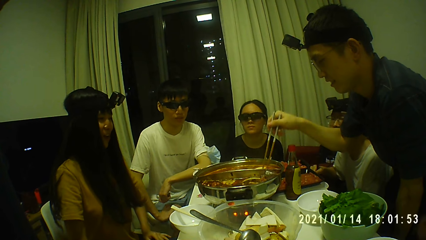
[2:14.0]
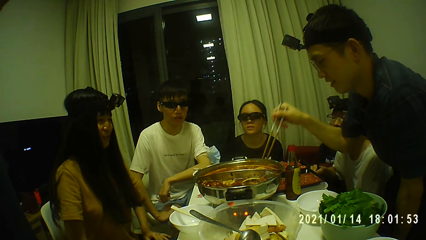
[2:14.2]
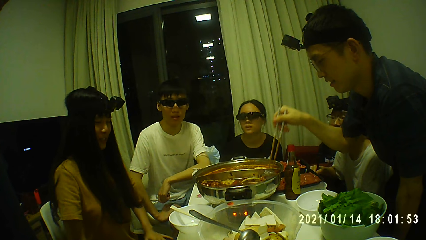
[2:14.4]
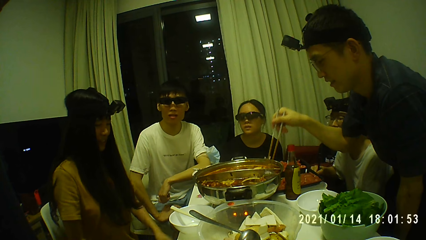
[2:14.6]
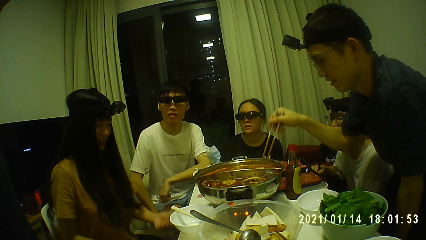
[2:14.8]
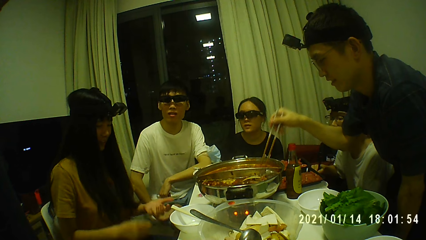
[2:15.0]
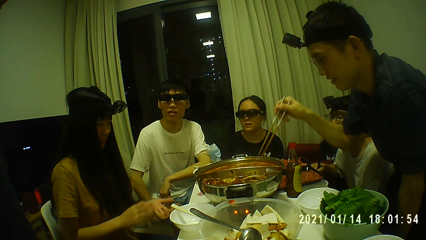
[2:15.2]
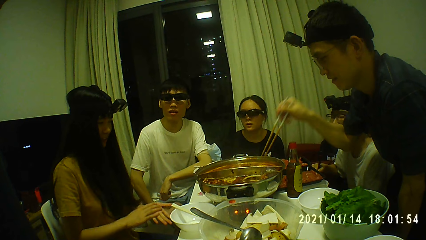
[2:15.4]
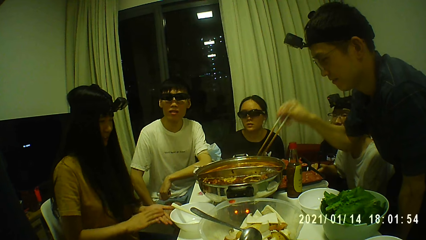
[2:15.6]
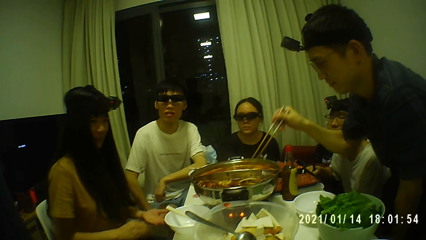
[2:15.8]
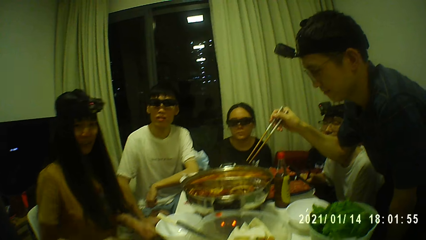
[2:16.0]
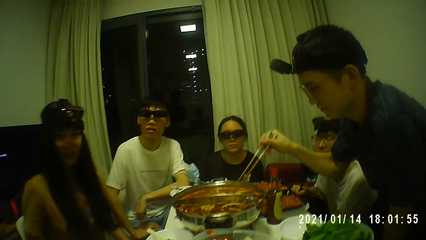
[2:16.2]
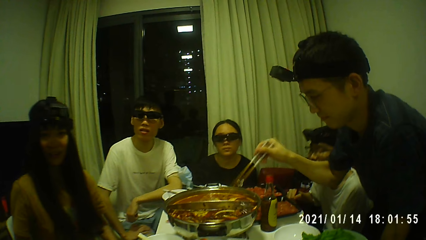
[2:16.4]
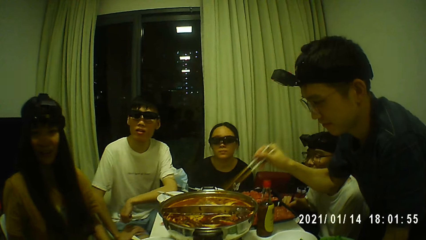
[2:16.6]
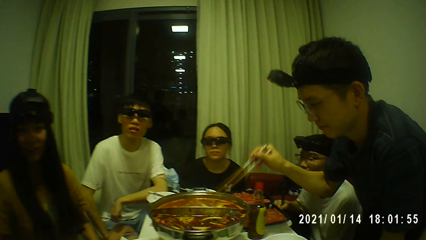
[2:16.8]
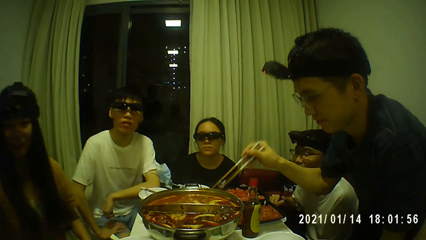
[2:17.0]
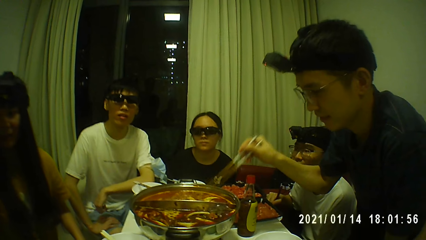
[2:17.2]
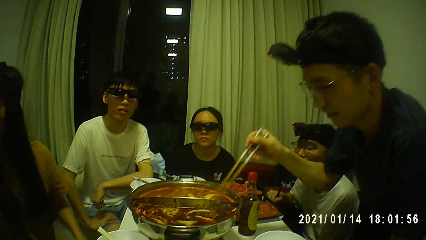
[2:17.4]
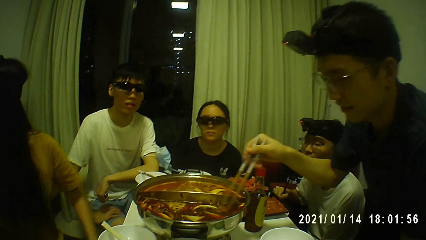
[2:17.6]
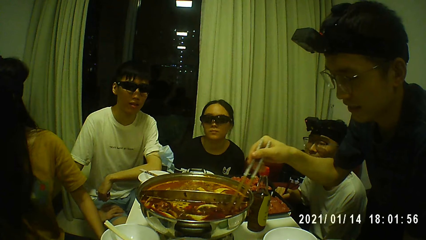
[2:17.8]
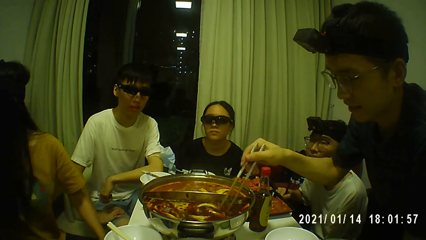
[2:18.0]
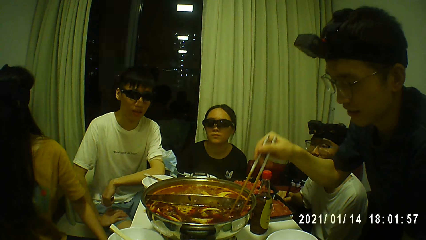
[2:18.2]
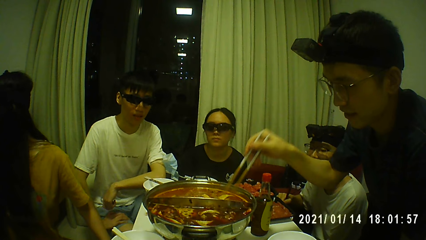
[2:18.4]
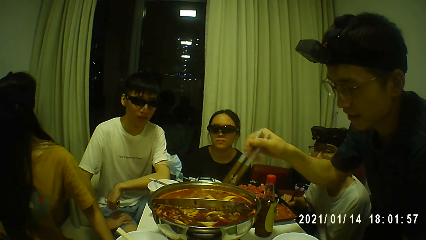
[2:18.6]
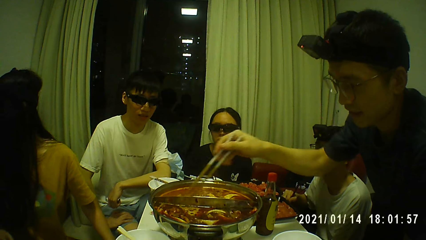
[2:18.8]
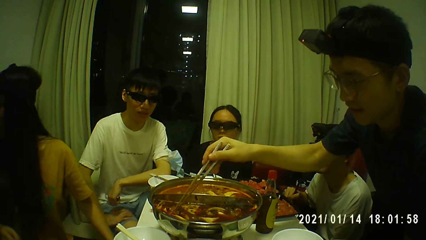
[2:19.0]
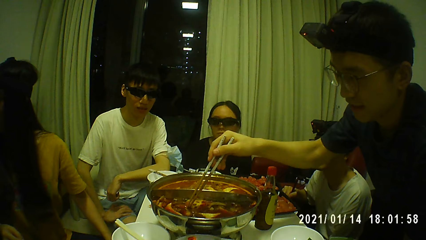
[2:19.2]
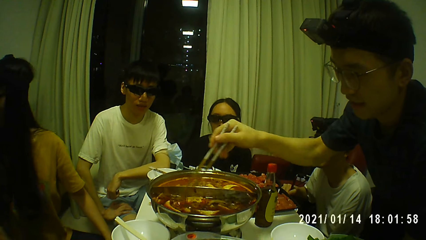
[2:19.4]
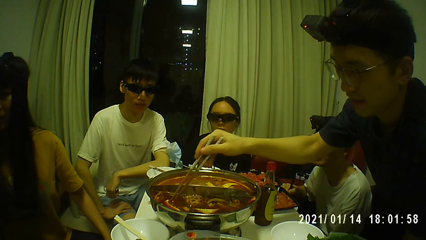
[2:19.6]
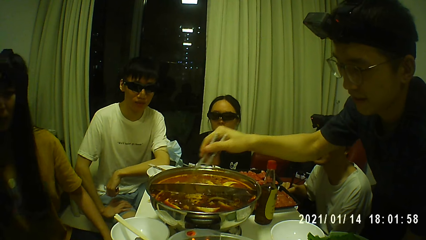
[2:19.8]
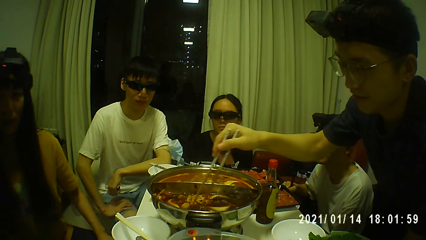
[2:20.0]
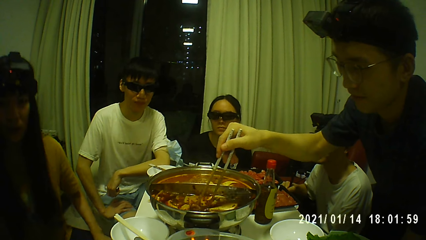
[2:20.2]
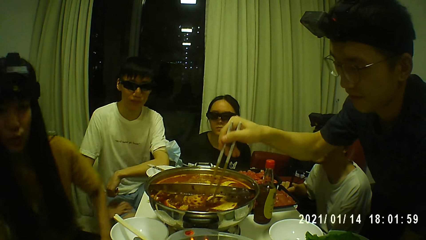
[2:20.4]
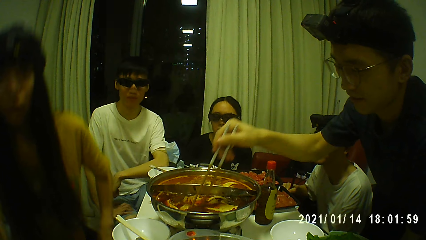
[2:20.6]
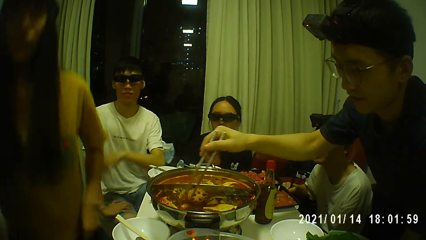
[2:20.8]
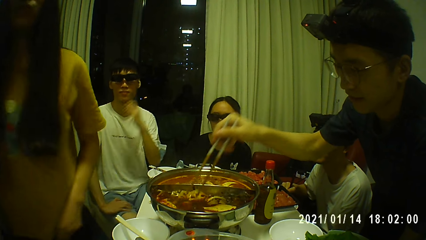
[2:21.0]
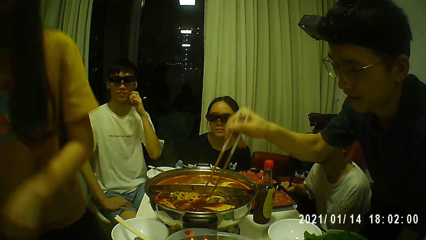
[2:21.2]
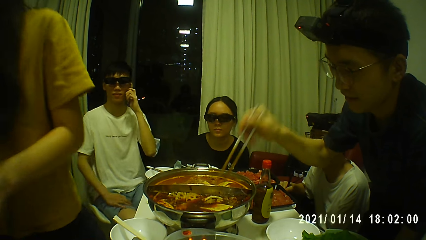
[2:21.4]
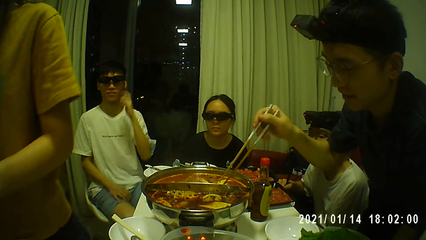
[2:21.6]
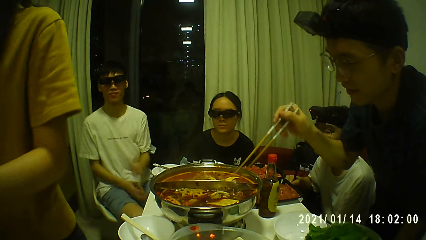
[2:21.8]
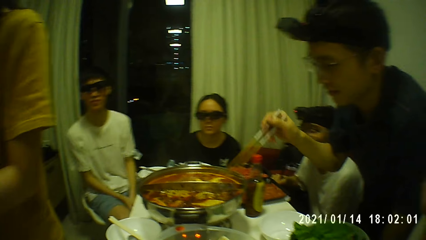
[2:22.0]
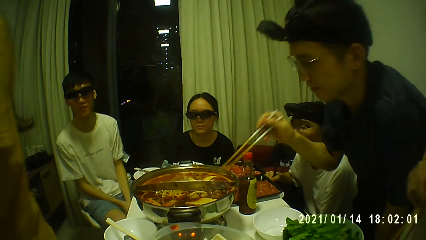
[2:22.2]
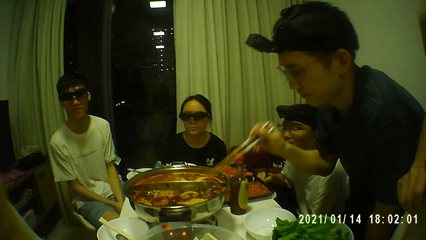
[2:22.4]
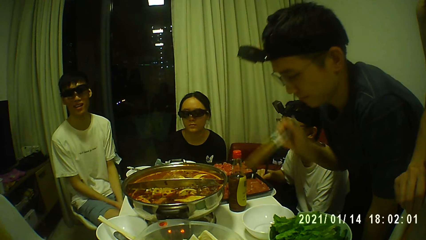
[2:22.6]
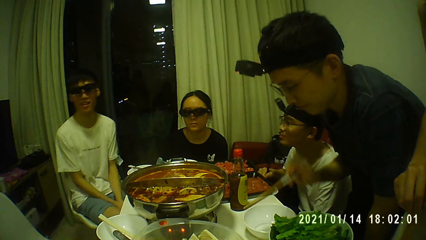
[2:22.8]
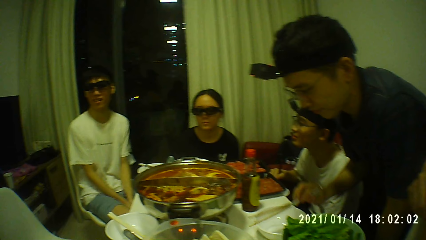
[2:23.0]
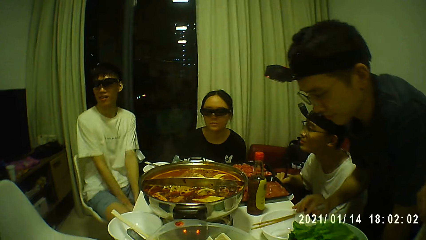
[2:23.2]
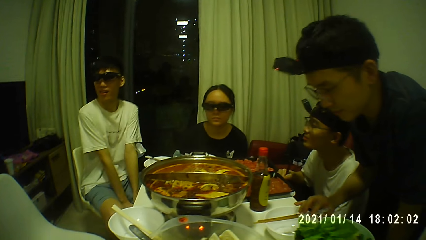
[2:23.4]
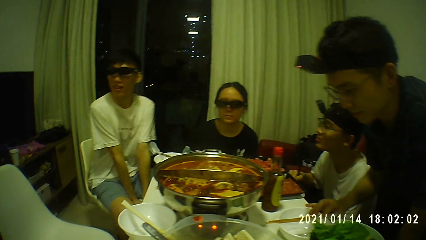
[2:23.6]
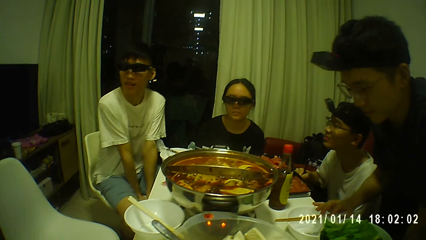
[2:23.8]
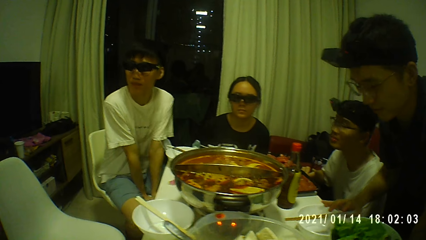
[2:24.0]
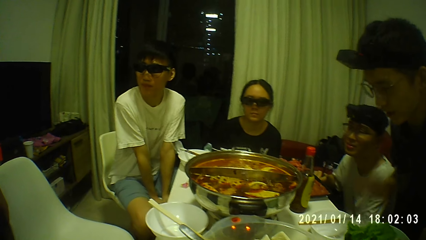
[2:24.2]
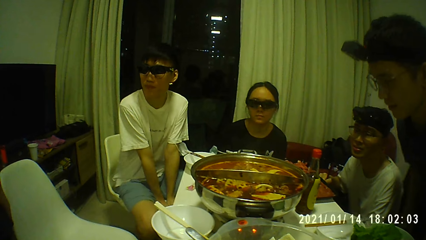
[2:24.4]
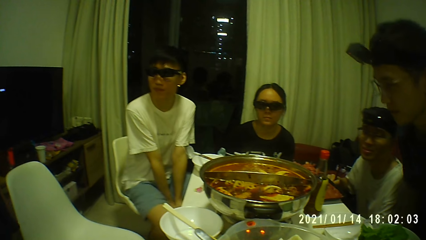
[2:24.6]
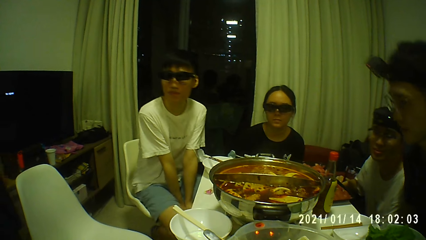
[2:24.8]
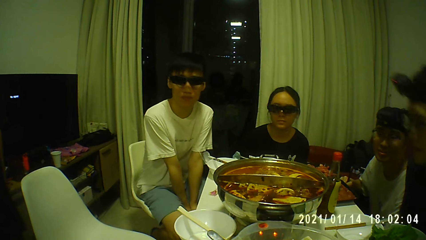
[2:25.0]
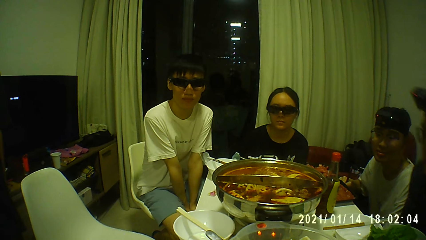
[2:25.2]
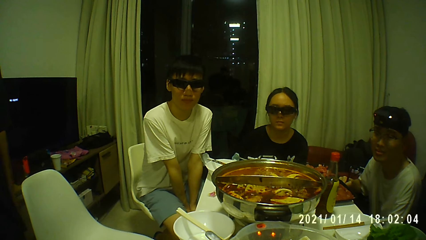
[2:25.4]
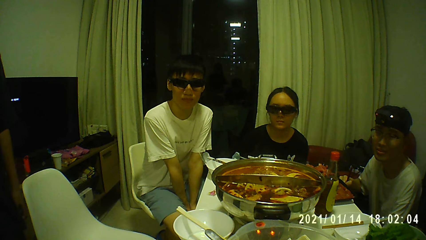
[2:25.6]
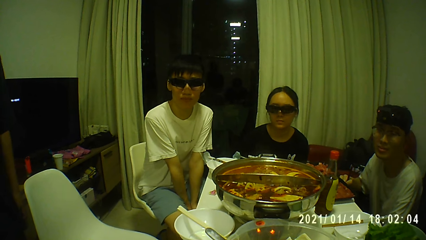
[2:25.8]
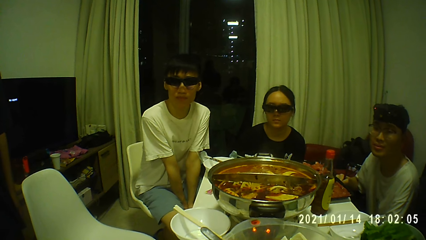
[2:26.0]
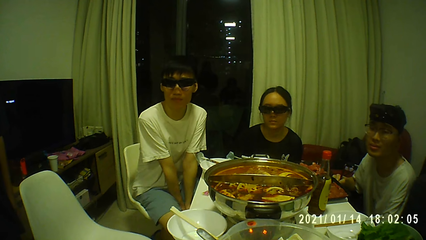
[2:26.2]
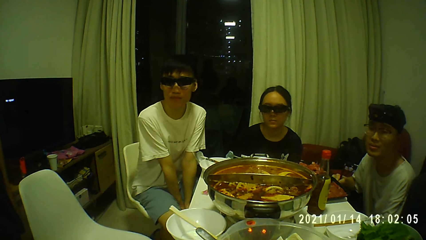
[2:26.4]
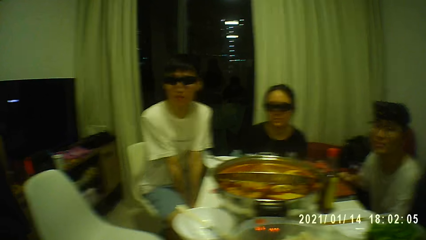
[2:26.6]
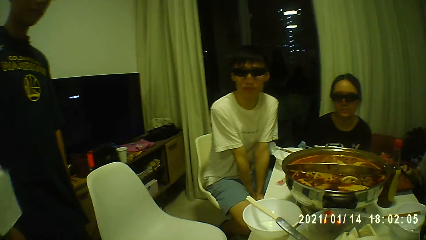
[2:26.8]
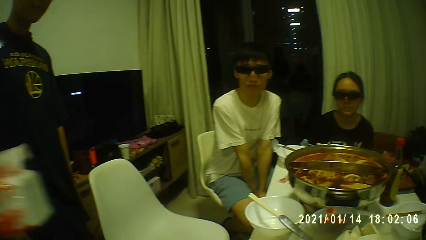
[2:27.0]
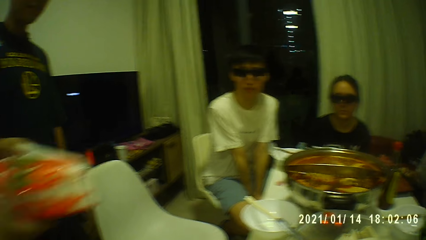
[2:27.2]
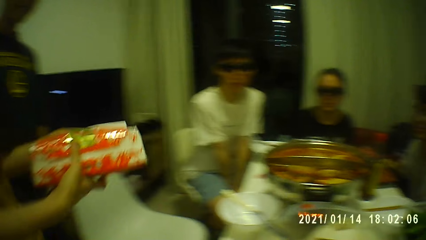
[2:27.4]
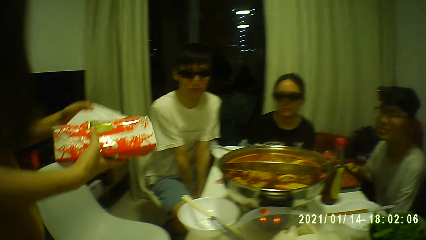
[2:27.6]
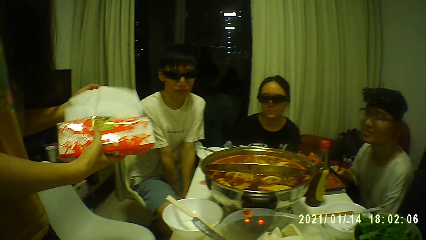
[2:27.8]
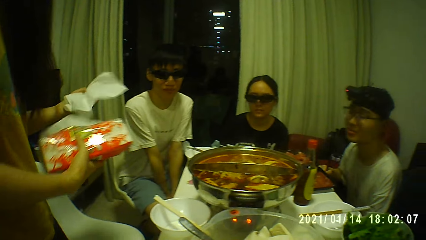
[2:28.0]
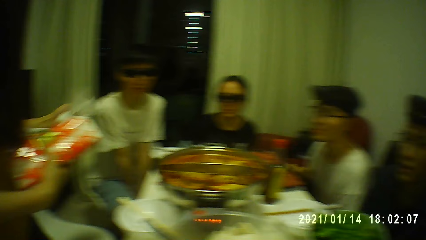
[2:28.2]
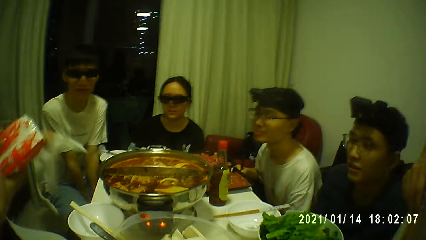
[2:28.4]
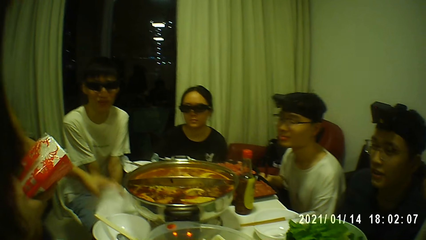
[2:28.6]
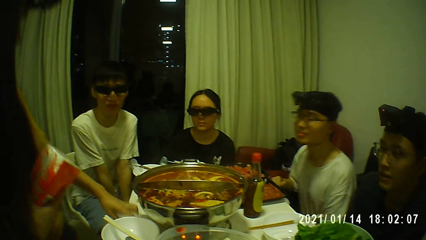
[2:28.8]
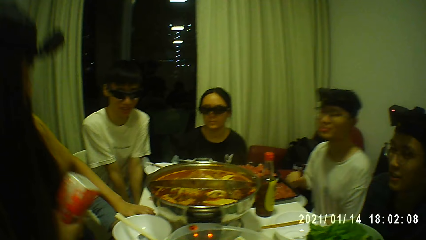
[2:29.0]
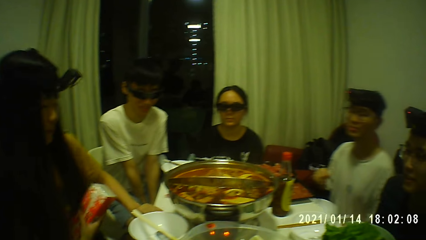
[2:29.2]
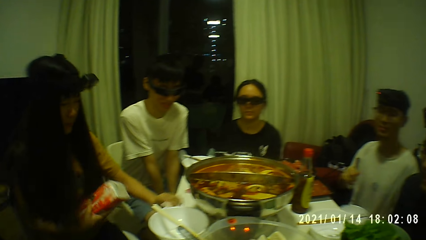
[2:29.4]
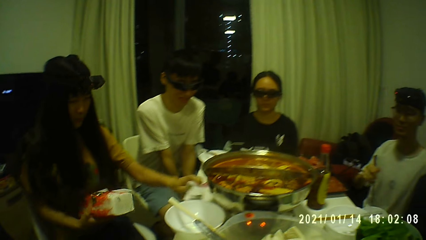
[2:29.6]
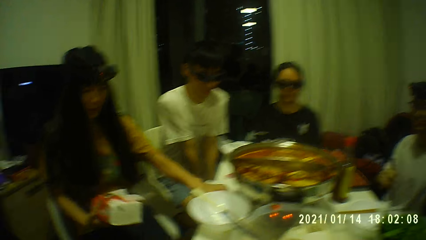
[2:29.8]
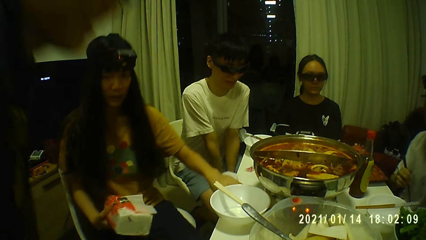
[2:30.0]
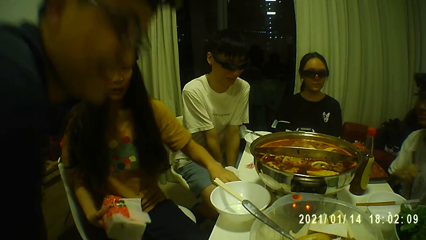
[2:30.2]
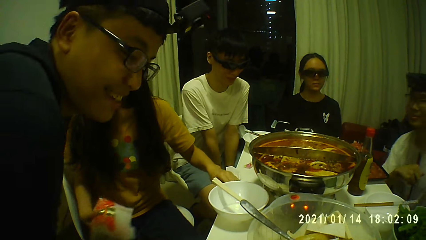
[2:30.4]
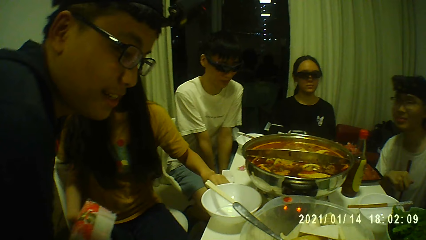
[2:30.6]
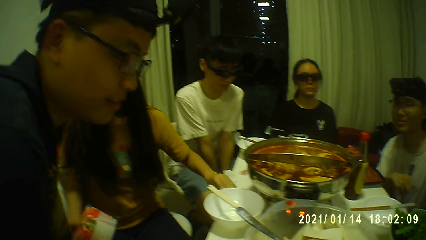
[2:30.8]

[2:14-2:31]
The man stirs the hot pot with the chopsticks. The woman stands and walks away. The man sits. The woman holds a pack of tissue paper with her right hand. The woman sits and cleans the table with a tissue paper with her left hand.
